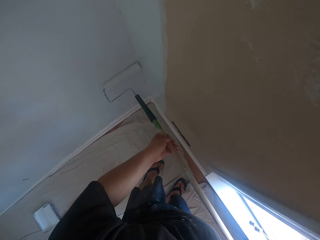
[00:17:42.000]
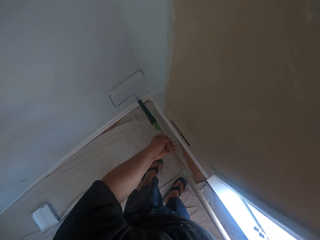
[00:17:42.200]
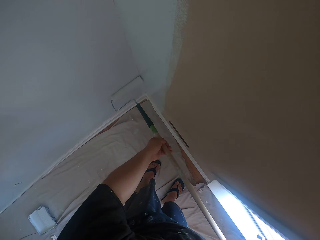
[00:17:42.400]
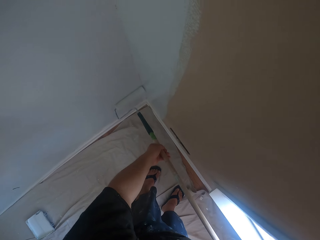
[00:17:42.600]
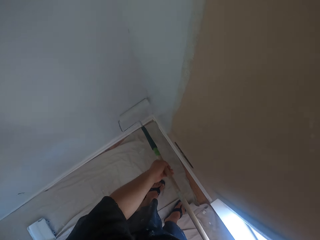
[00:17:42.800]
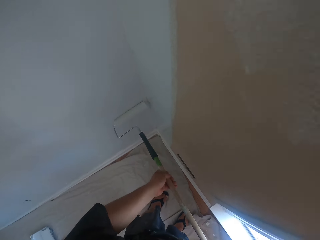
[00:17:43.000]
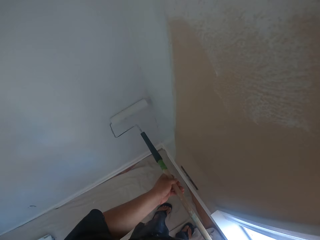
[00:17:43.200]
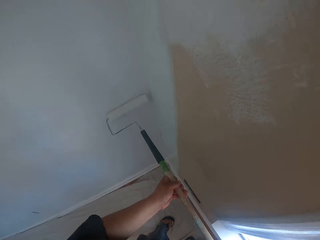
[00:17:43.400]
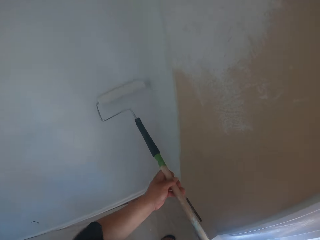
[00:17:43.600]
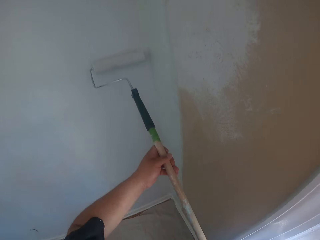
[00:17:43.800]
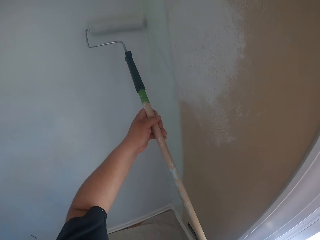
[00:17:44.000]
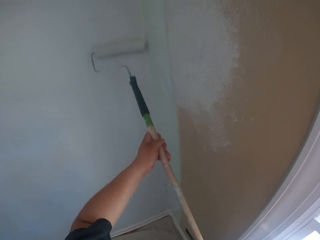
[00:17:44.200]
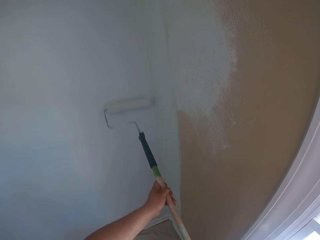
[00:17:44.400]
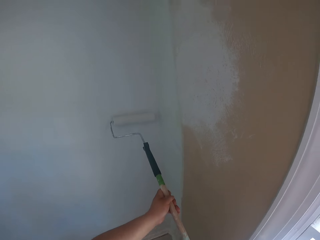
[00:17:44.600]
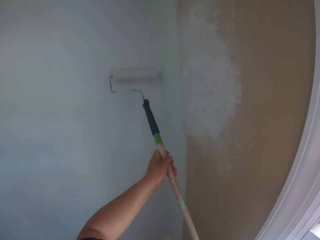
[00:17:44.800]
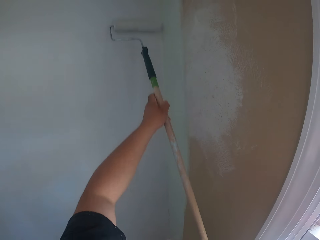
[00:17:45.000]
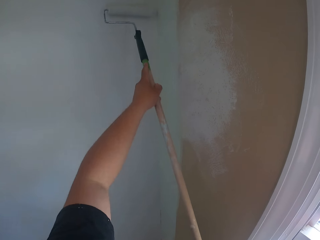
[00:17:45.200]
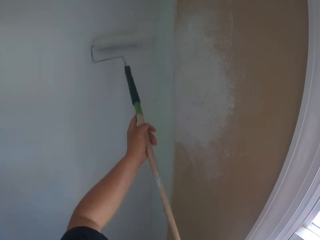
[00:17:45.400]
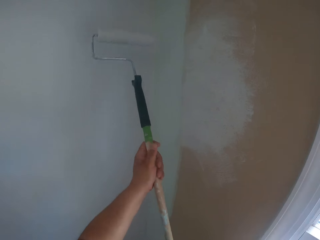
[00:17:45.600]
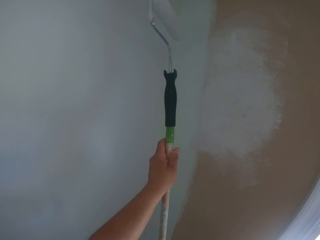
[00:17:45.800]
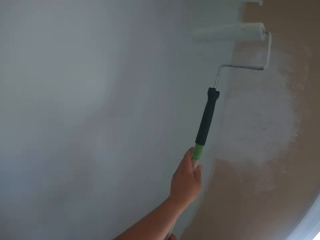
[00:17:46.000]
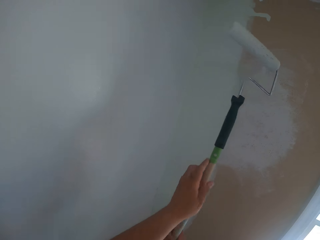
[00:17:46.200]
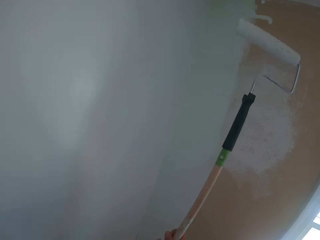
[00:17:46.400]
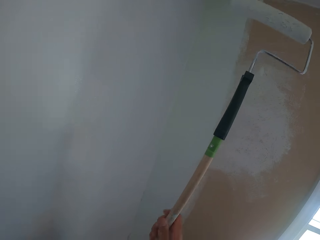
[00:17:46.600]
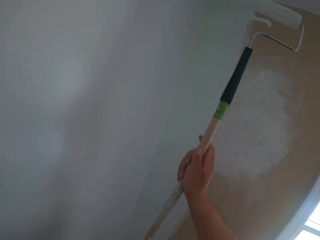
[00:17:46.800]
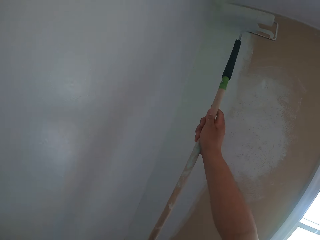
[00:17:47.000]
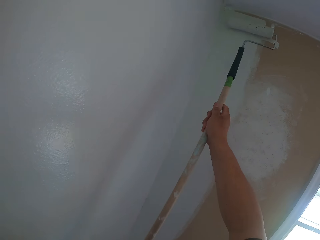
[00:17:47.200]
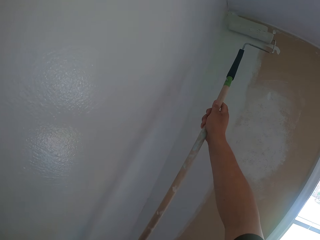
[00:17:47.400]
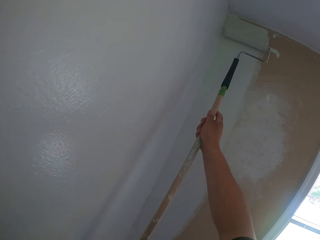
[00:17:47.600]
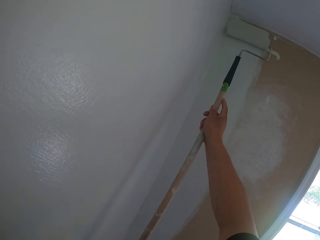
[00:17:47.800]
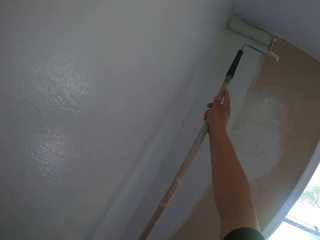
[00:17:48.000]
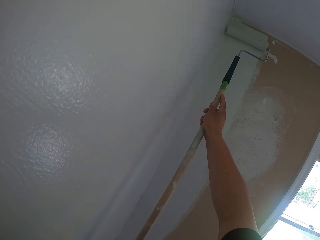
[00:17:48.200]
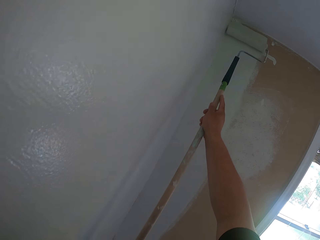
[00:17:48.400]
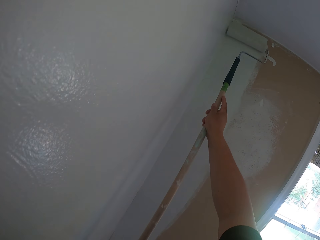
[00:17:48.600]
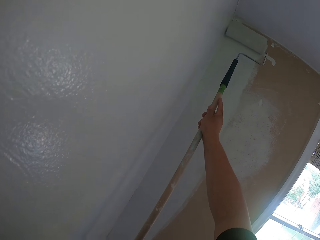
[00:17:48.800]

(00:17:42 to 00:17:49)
The camera wearer turns the roller. He moves his hand on the roller extension pole. He paints the wall.

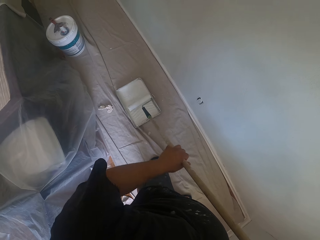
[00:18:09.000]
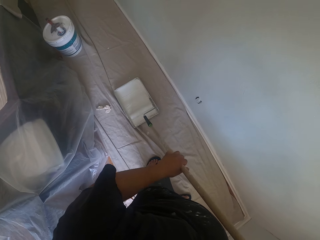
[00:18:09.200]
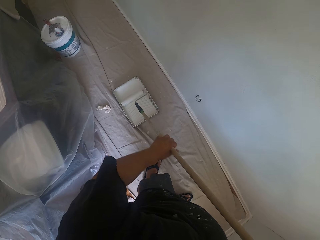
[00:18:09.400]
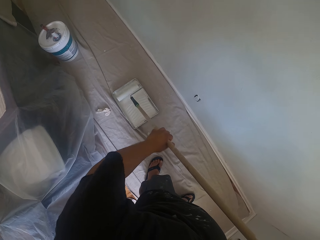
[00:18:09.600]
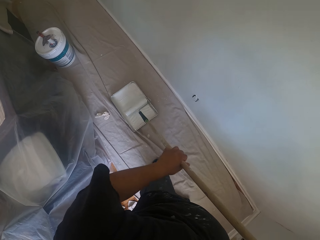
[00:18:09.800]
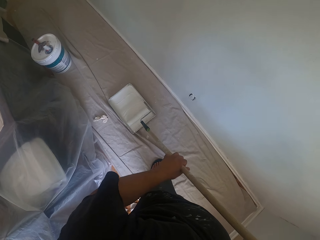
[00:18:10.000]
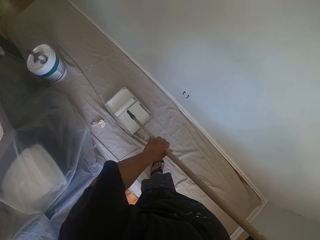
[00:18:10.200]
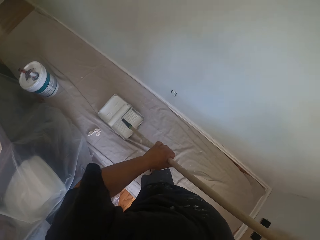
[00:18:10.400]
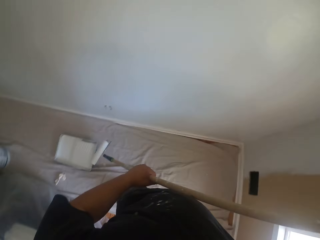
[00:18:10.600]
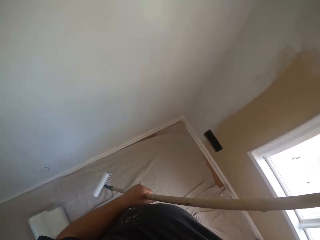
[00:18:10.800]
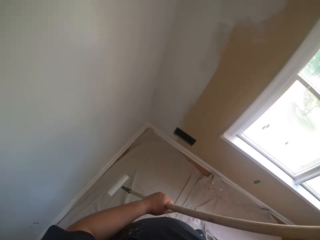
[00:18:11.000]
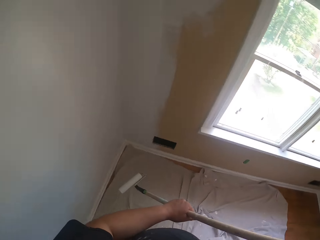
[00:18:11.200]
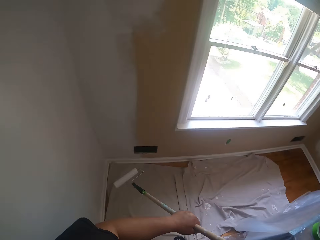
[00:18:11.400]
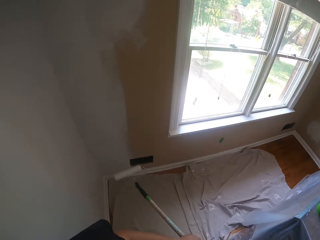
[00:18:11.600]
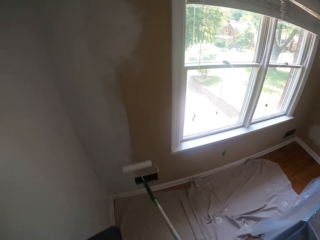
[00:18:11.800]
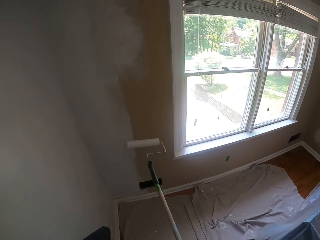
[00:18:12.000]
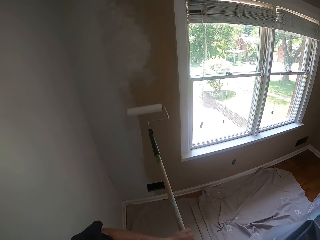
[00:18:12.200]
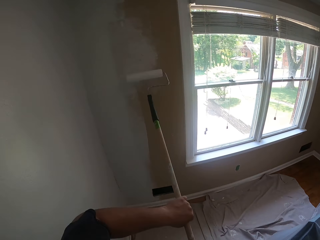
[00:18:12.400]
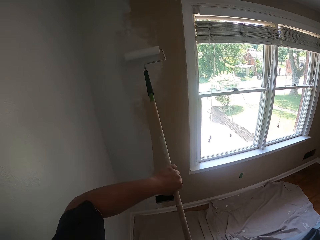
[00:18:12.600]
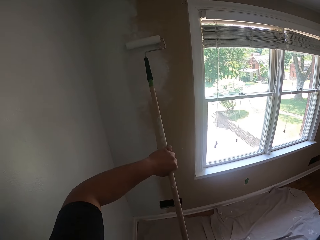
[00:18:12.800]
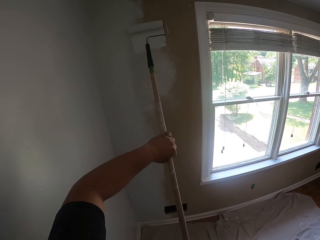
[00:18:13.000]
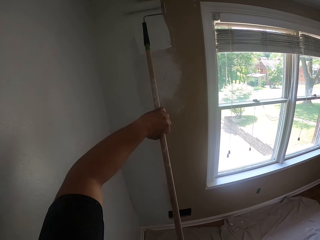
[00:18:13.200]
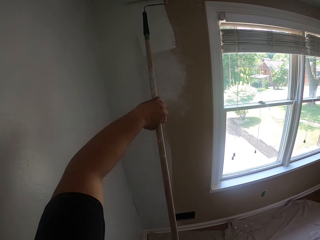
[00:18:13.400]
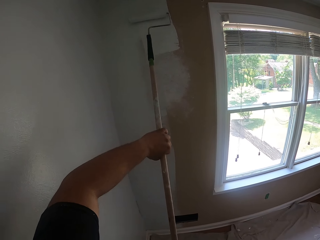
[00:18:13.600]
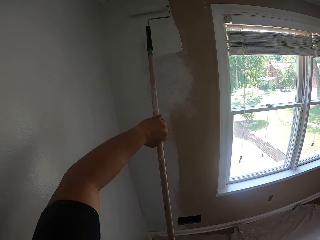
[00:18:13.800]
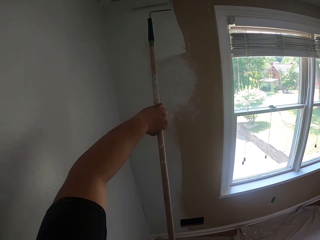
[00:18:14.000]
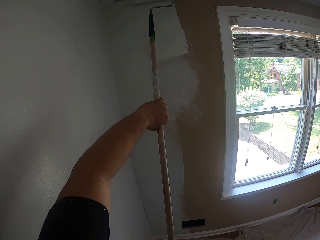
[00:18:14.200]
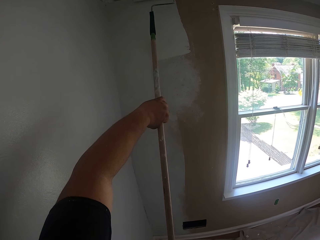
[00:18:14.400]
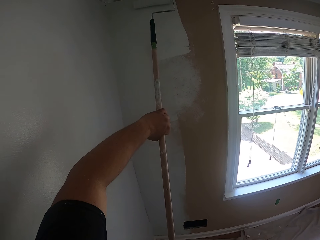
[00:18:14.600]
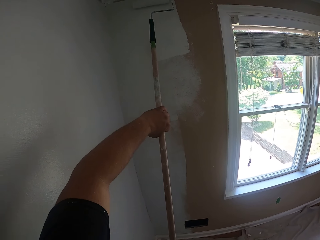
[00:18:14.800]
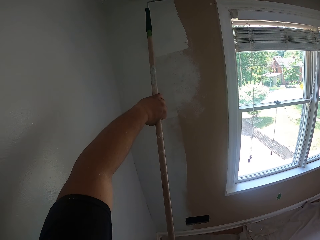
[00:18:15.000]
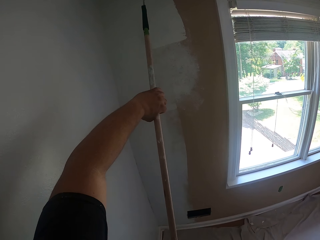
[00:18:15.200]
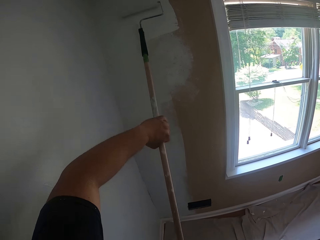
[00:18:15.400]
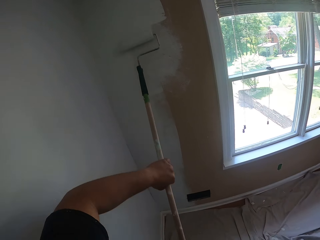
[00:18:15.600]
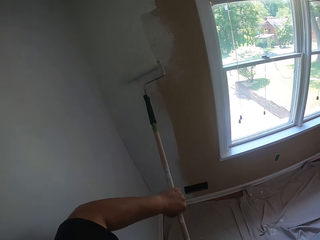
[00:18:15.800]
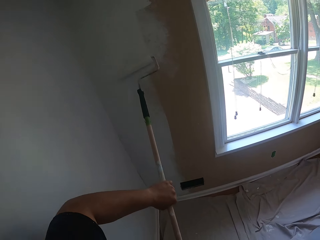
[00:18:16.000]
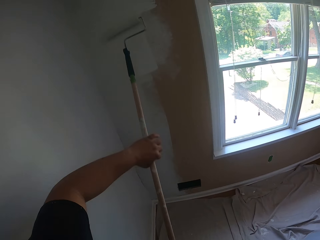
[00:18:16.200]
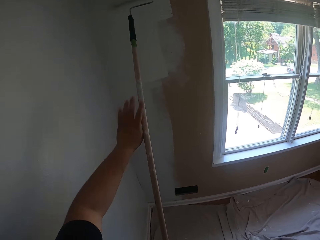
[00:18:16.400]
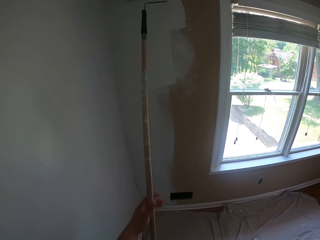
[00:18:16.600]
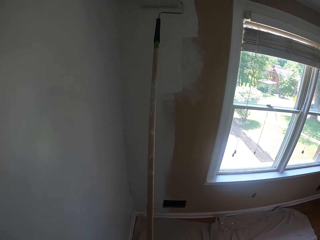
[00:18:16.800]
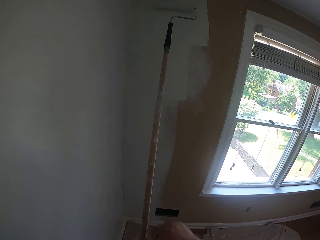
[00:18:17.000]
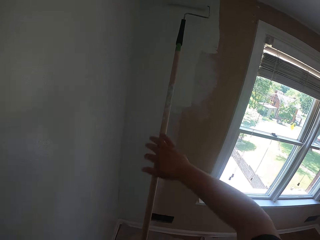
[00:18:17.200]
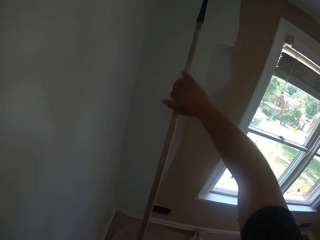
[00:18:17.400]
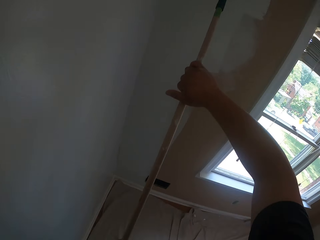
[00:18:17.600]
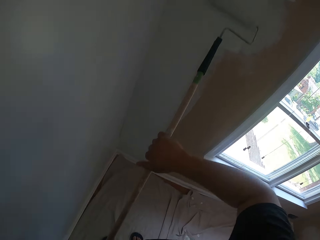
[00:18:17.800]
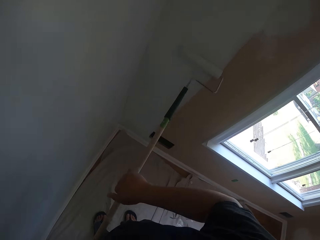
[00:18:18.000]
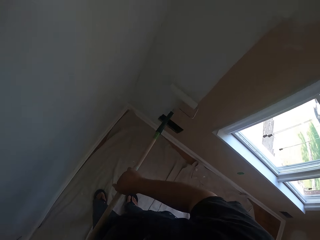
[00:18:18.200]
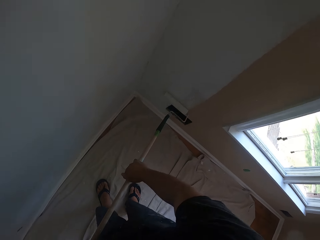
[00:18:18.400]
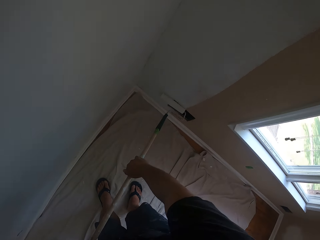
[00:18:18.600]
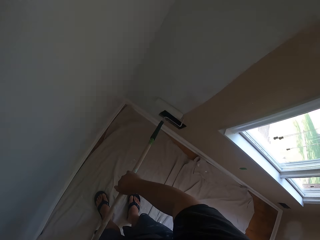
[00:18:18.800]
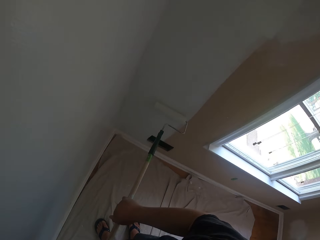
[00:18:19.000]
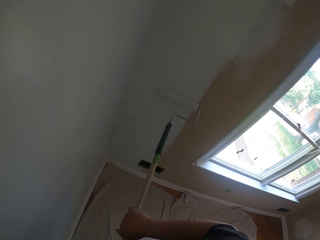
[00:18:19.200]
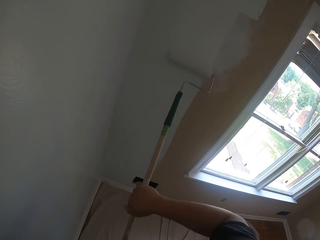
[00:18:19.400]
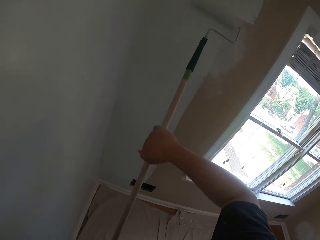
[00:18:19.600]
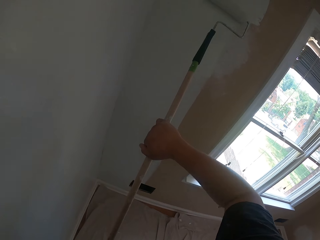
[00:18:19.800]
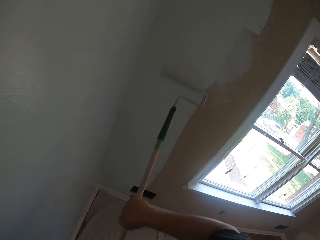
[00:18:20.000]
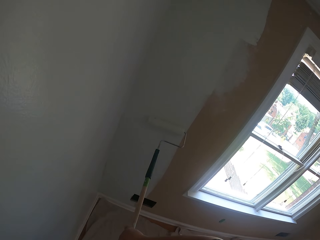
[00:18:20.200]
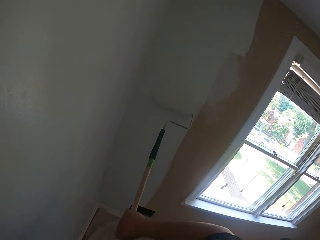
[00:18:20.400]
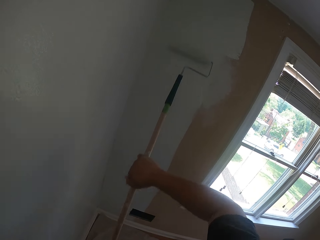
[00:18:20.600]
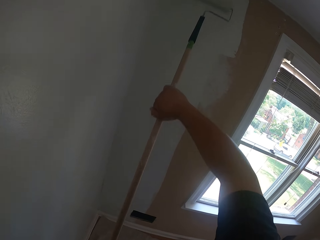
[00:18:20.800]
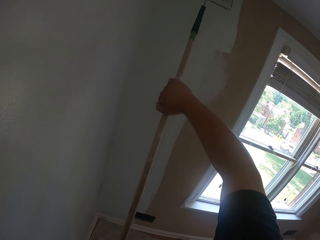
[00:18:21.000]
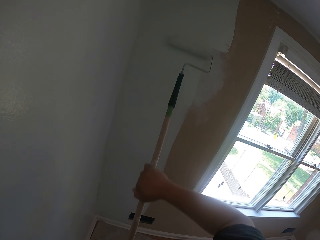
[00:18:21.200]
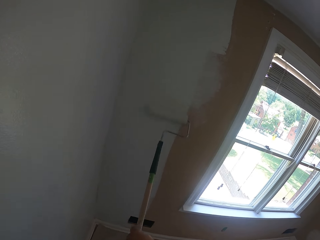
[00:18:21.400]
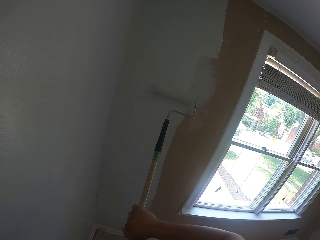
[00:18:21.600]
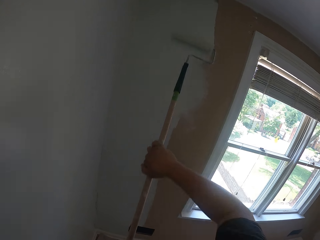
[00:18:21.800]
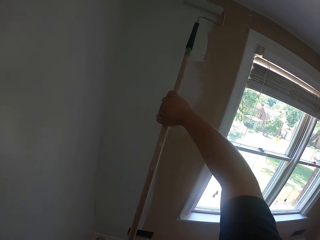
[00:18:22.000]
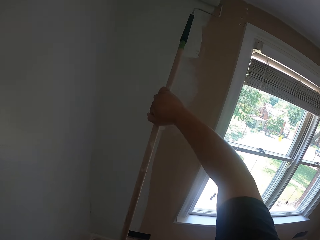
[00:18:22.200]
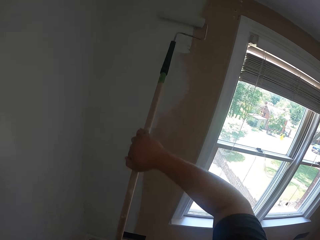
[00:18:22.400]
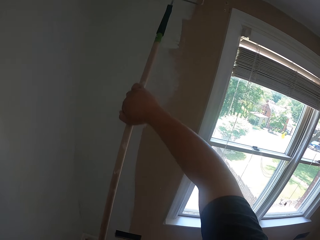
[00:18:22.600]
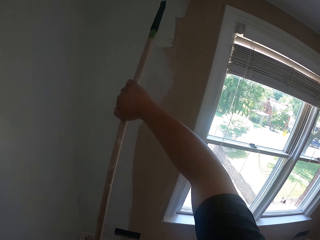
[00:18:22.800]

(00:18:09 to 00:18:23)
The camera wearer turns to the right. They lift the roller. They paint the wall with the roller brush. They change hand on the brush handle. They paint with the rolling paint brush.
